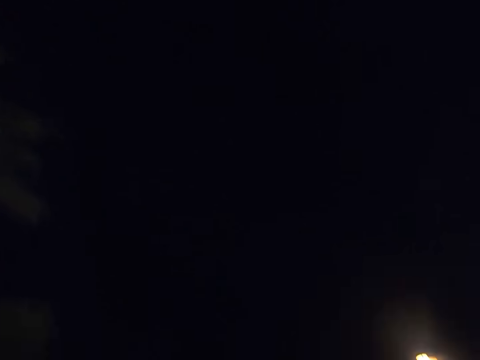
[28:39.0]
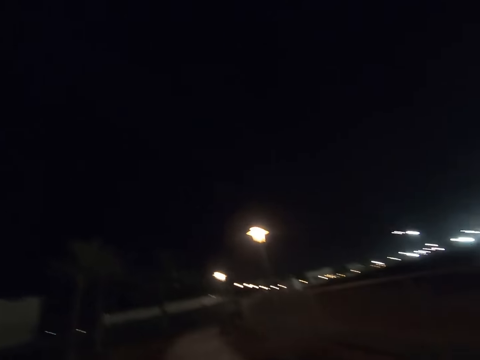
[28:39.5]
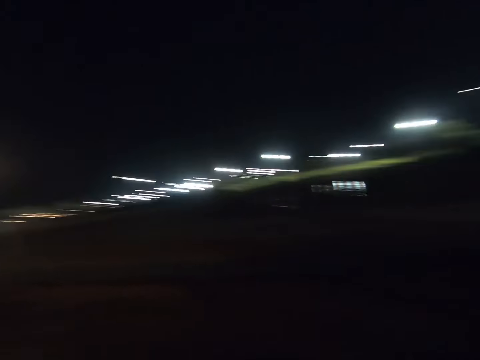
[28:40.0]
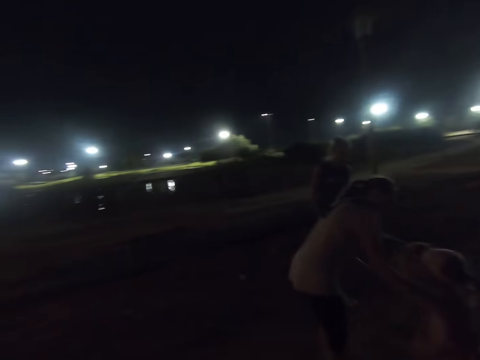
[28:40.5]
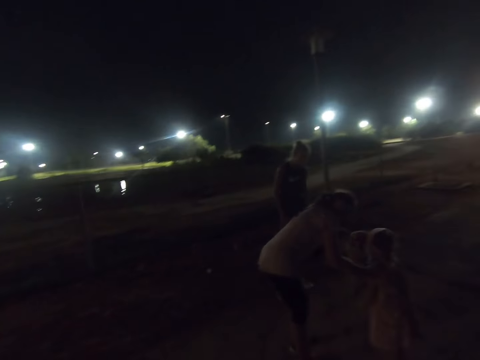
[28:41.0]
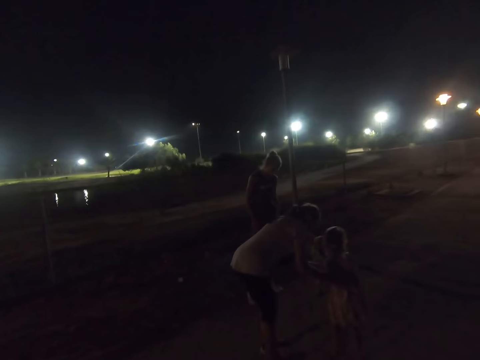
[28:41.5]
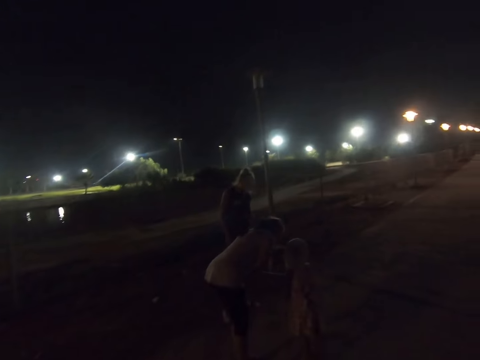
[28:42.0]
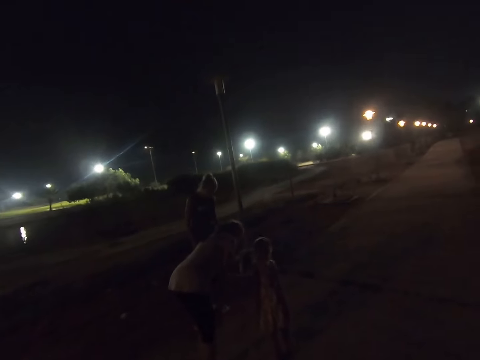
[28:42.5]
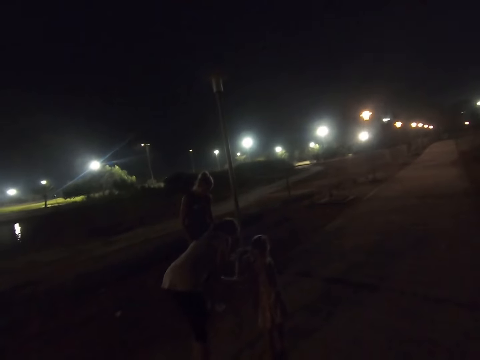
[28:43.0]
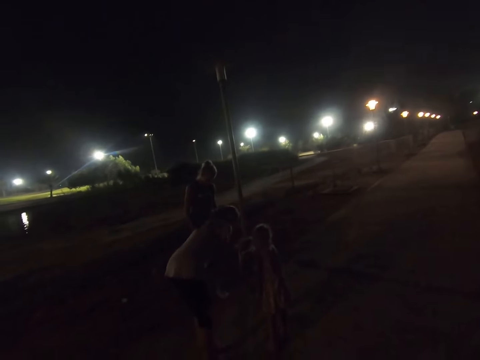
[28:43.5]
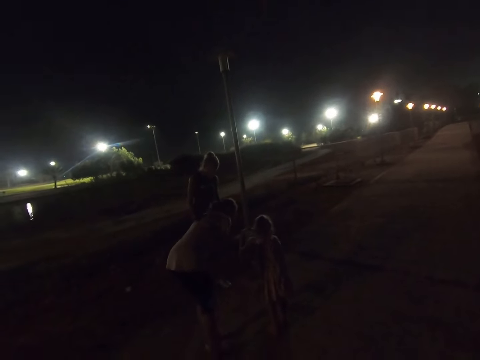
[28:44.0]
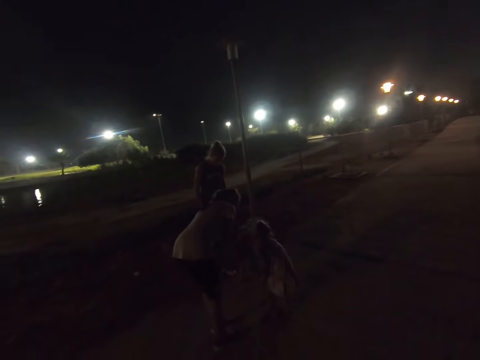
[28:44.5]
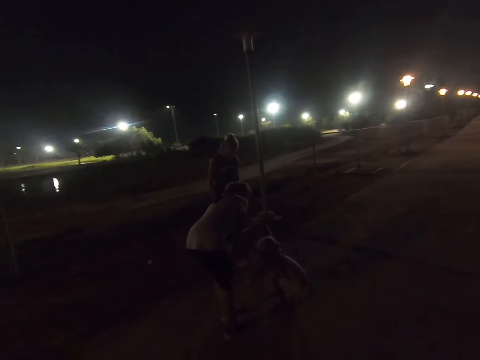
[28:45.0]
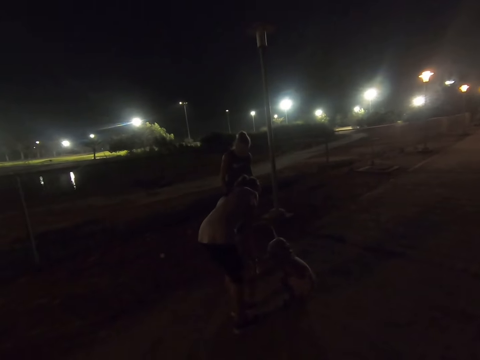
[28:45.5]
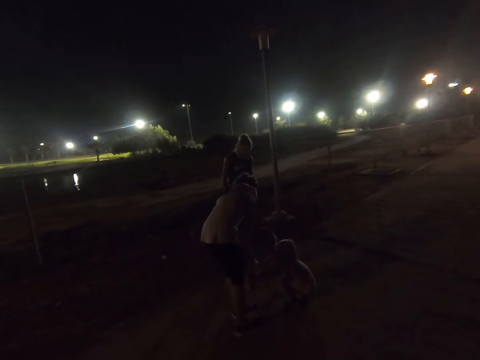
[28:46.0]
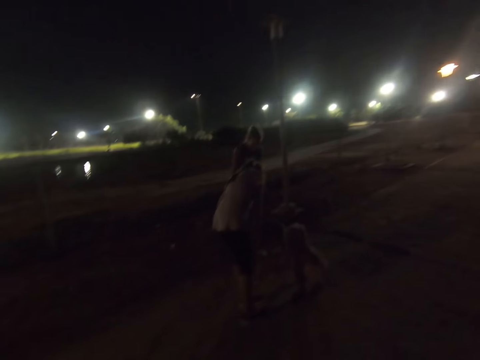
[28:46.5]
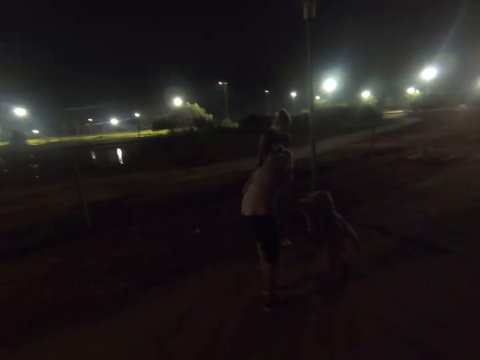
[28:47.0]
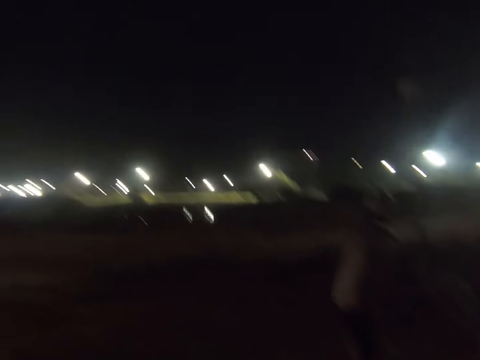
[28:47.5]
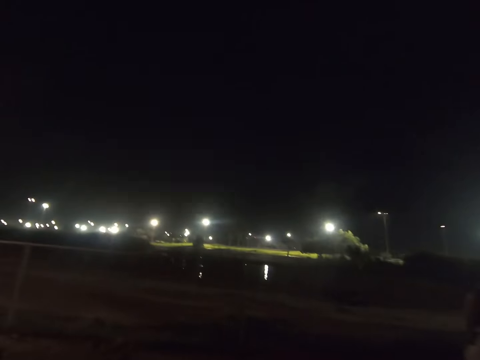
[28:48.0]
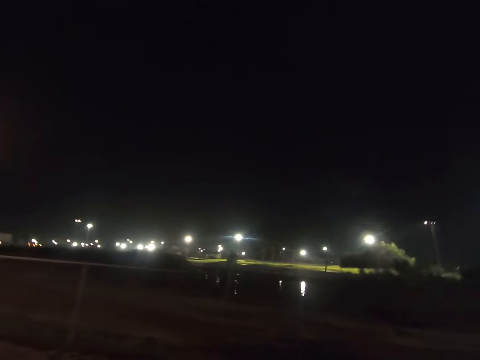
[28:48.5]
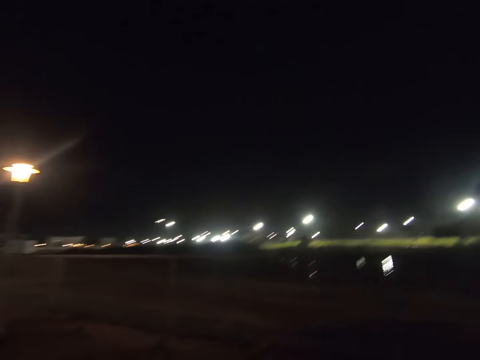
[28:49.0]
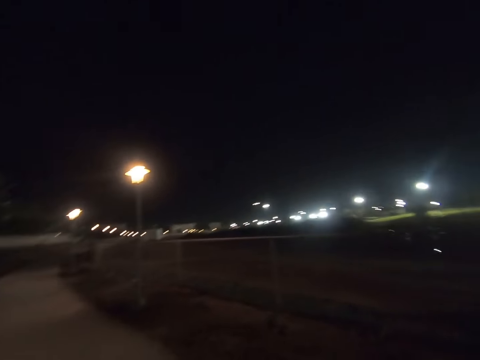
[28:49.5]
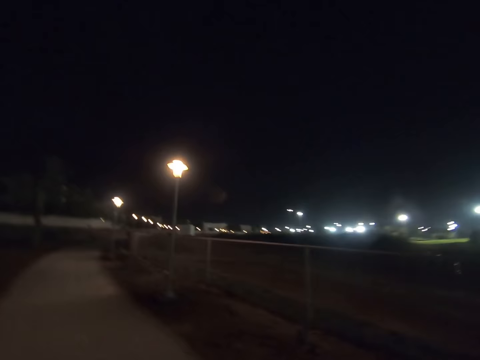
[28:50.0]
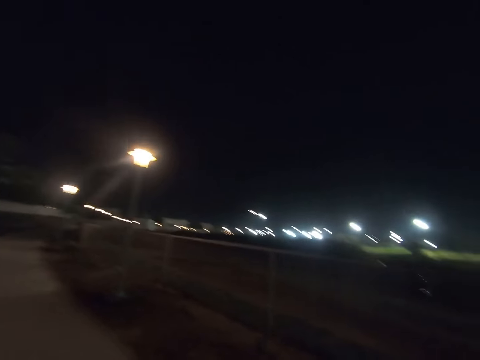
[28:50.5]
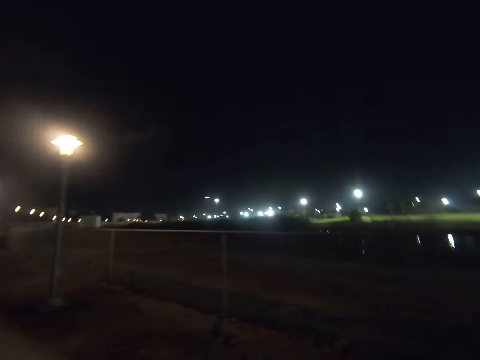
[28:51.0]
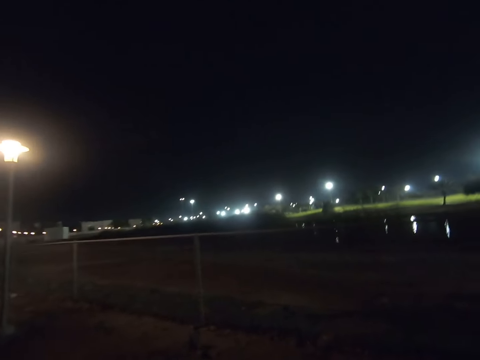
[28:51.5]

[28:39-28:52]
A woman holds the dog's leash. Another woman dialogues with a child and brings the child closer to the dog. A third woman holds the child. The child squats and stands up. The camera wearer gazes at the sky. They look around.

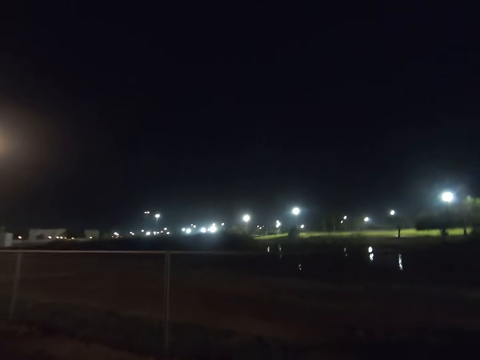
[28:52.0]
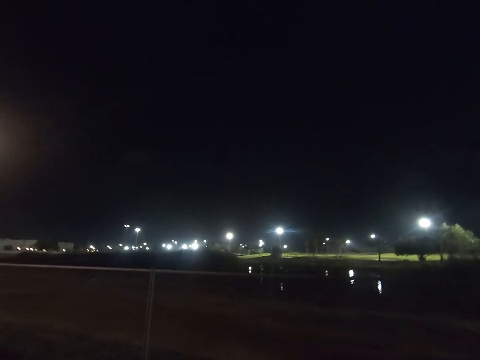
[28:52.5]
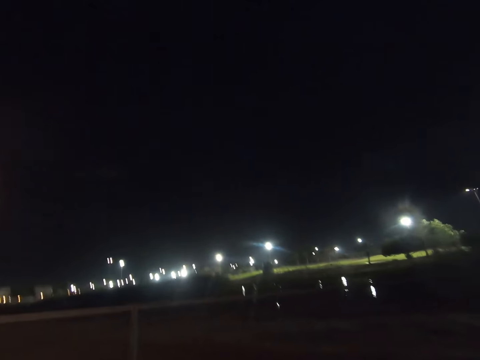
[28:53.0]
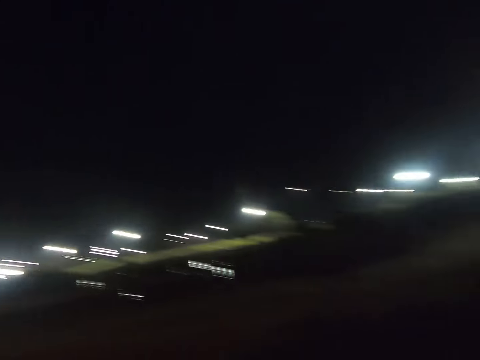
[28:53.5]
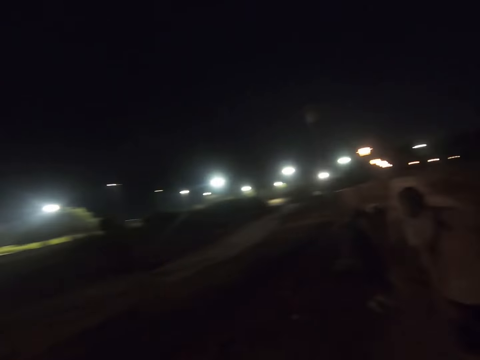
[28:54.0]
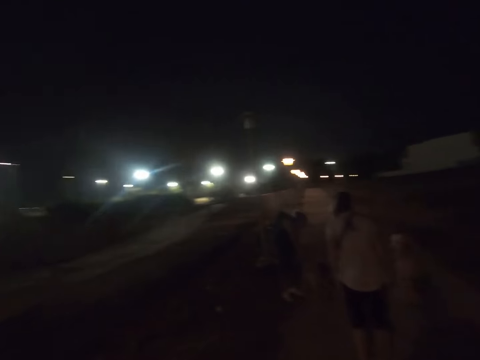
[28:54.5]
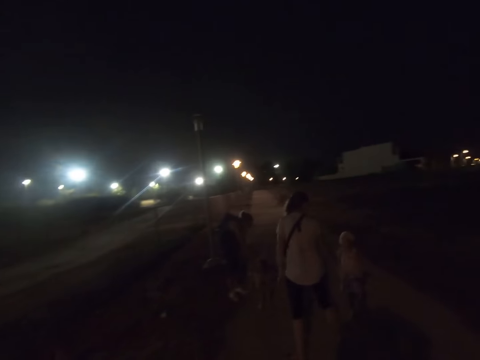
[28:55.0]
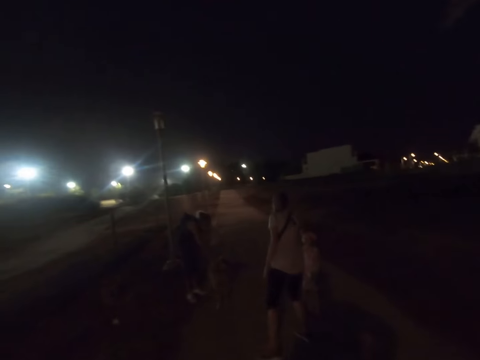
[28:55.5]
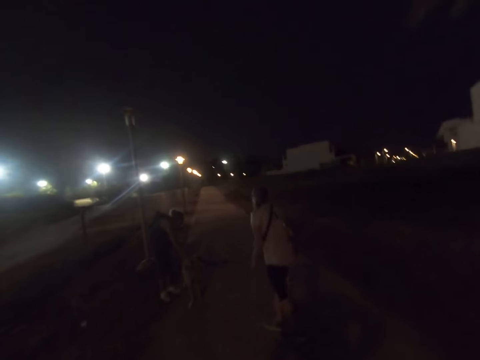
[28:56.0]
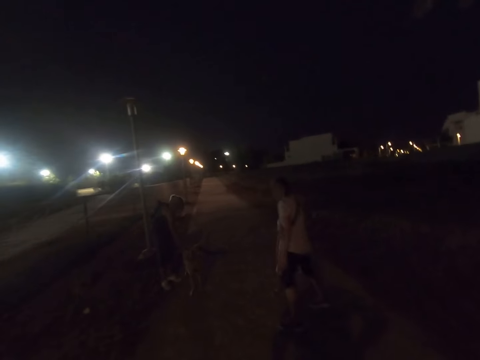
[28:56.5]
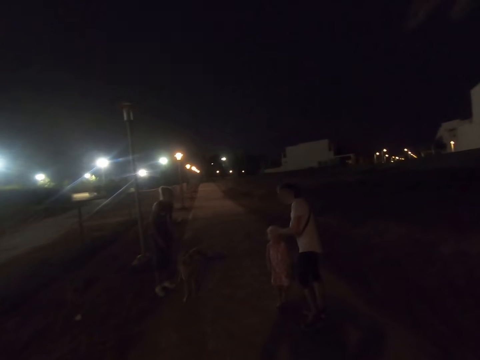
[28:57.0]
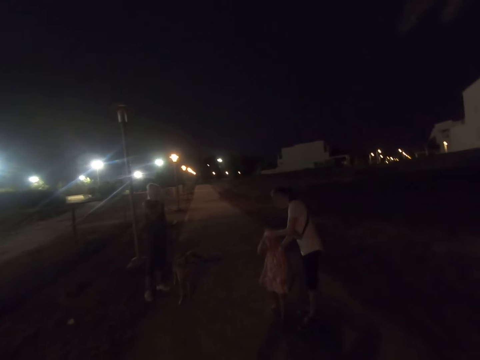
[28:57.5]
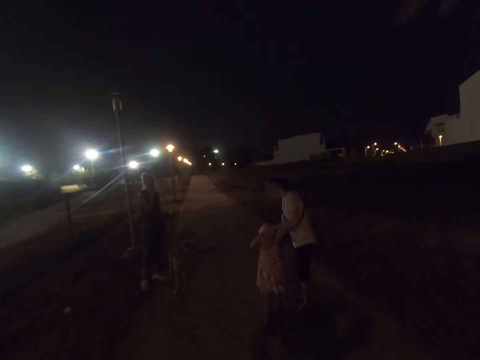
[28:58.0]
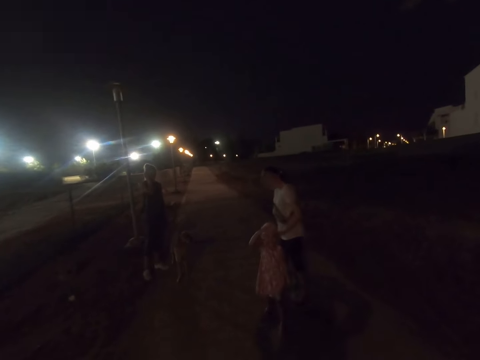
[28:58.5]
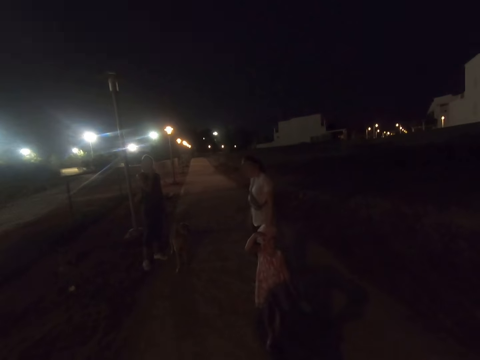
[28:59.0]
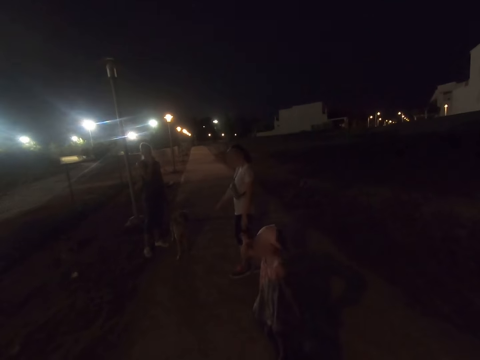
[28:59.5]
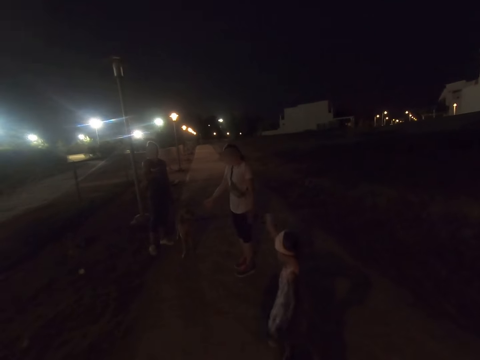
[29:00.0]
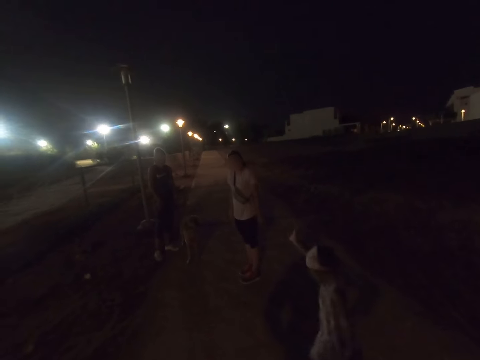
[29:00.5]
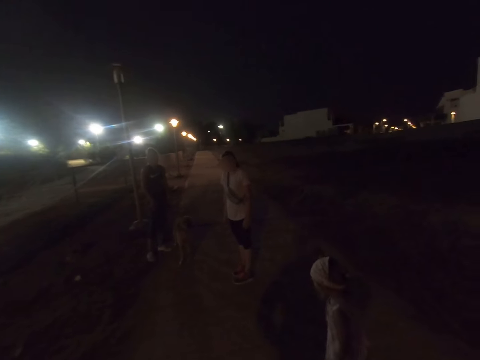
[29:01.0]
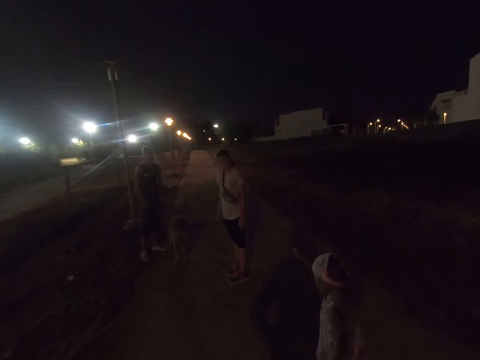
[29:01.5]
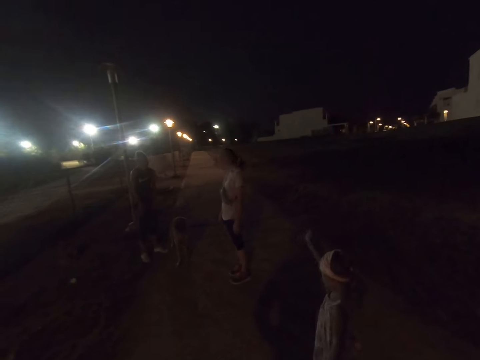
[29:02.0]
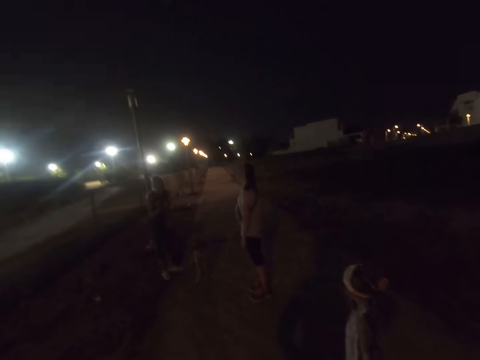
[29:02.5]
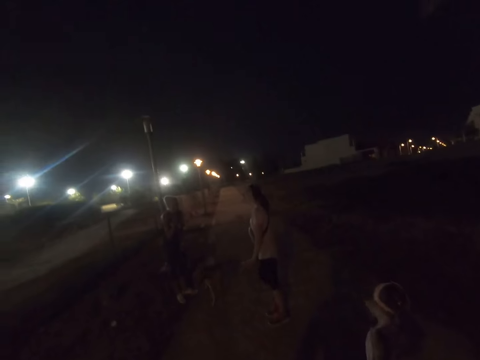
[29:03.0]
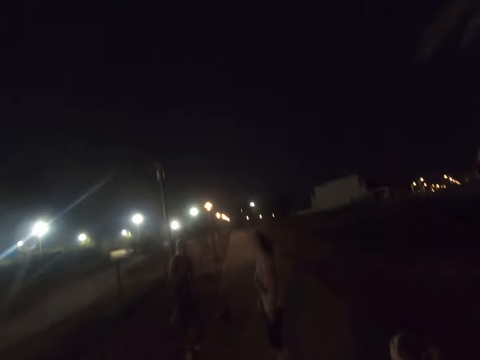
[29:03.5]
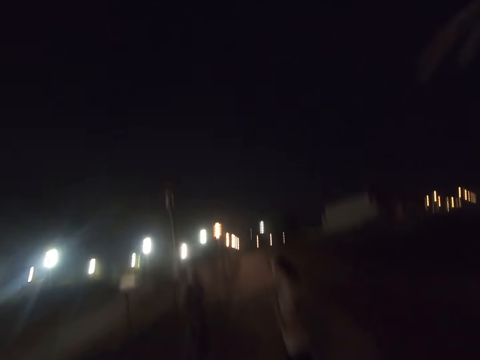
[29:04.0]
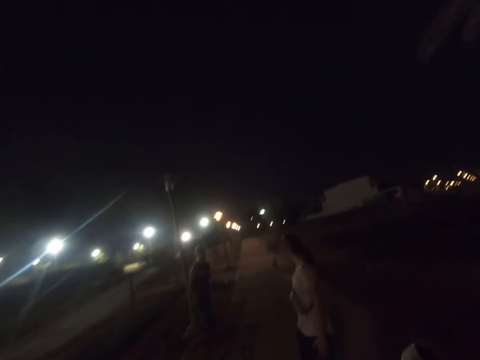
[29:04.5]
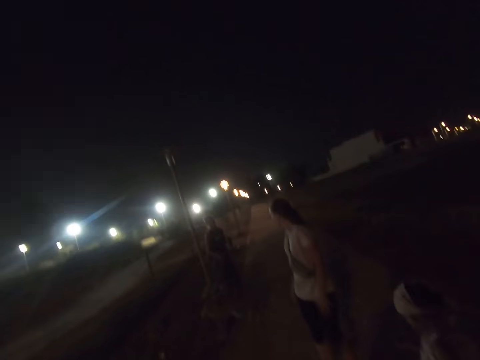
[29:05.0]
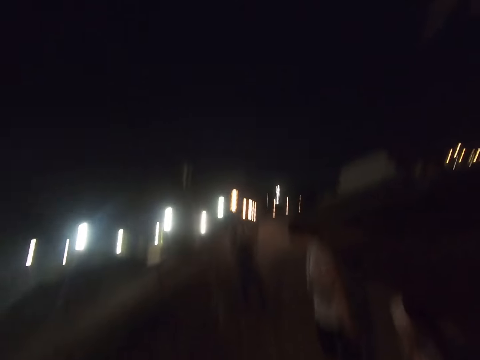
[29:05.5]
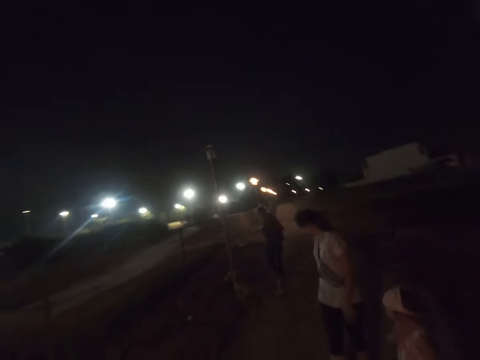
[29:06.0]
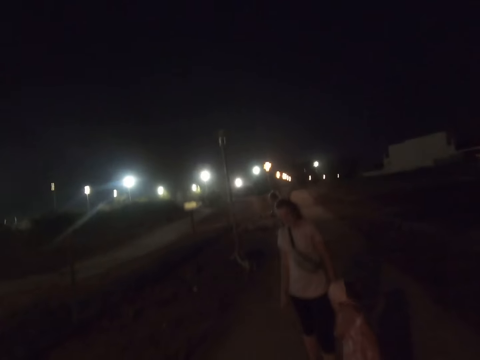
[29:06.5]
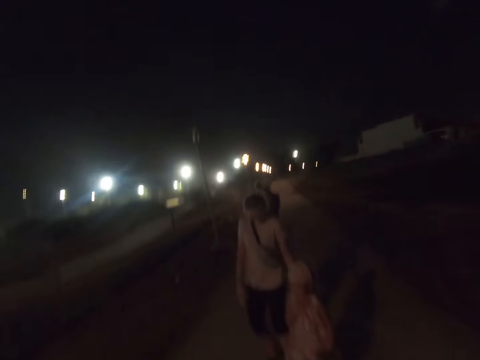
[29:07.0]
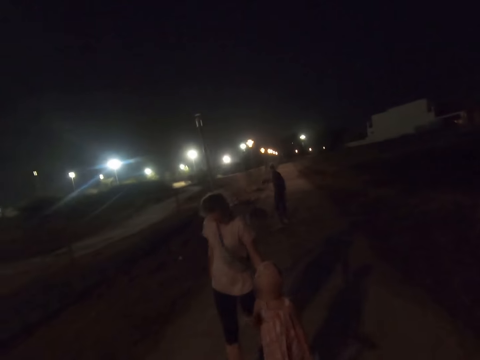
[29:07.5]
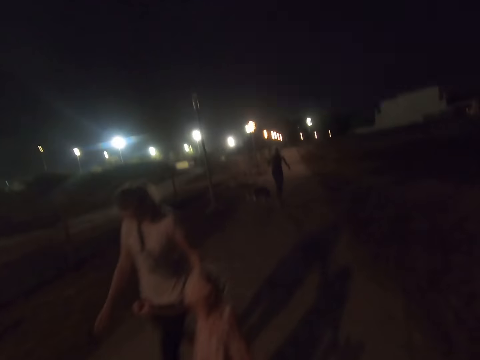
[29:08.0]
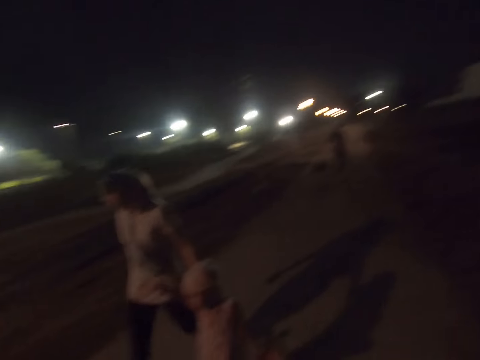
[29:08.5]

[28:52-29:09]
A child holds leaves. A woman puts hands on the child. Another woman holds a dog's leash. The first woman holds the child. The other woman holds the dog's leash. The first woman dialogues with the child. The child waves at the other woman. The child walks towards the camera wearer. The first woman waves at the other woman. The other woman holds the dog's leash. The first woman dialogues with the other woman. The first woman and the child walk towards the camera wearer.
